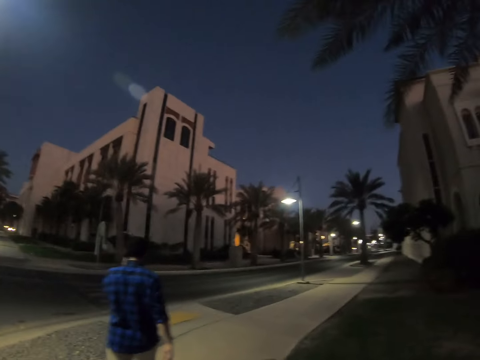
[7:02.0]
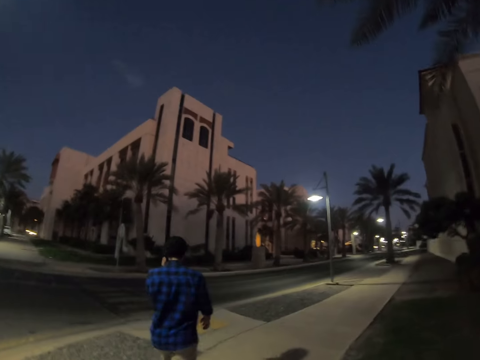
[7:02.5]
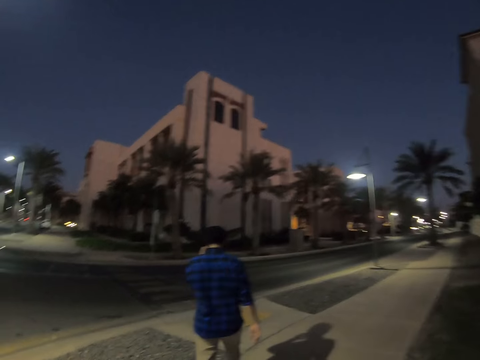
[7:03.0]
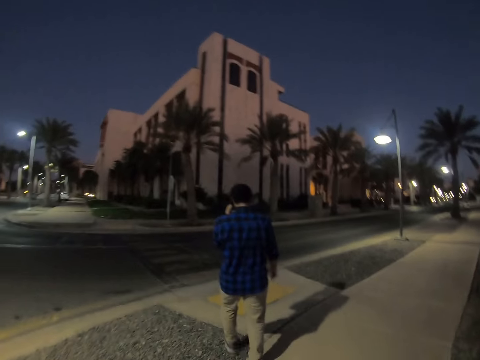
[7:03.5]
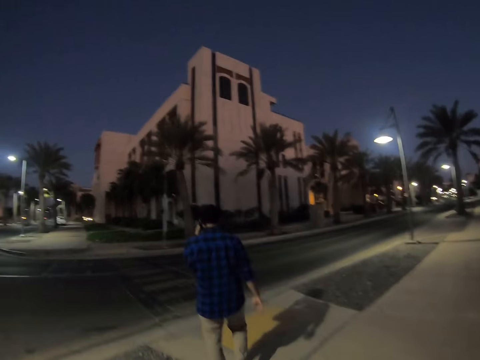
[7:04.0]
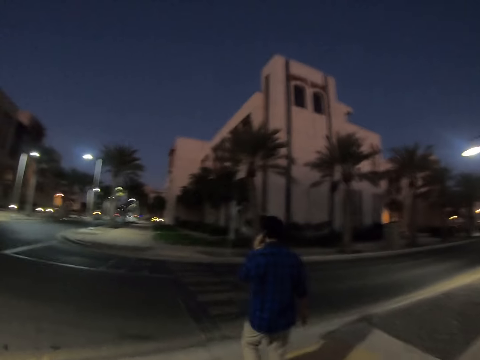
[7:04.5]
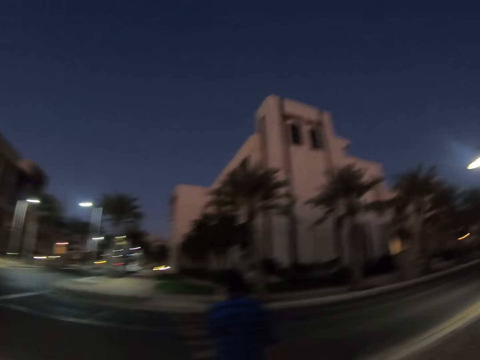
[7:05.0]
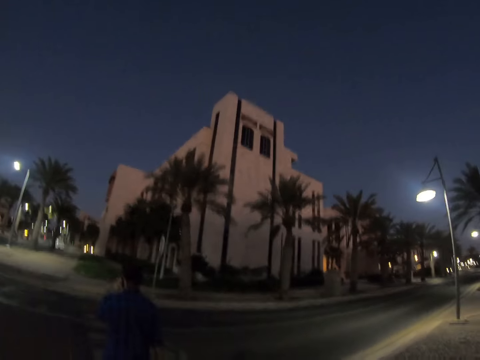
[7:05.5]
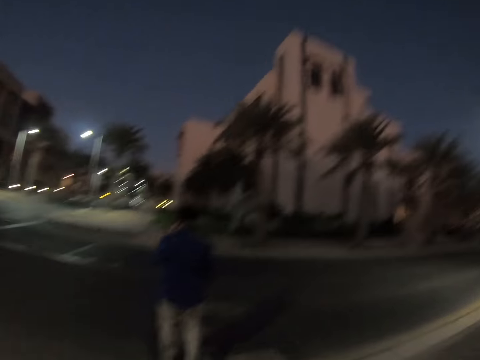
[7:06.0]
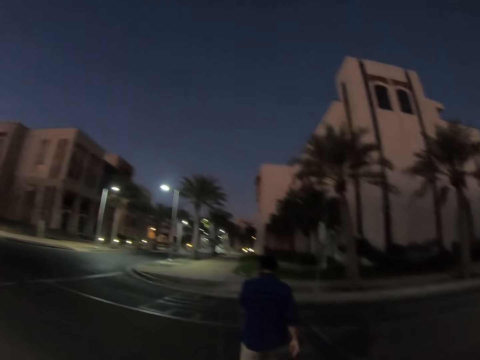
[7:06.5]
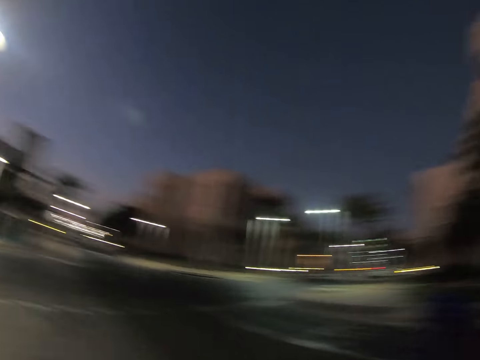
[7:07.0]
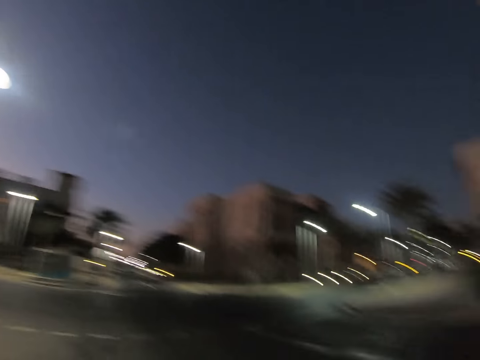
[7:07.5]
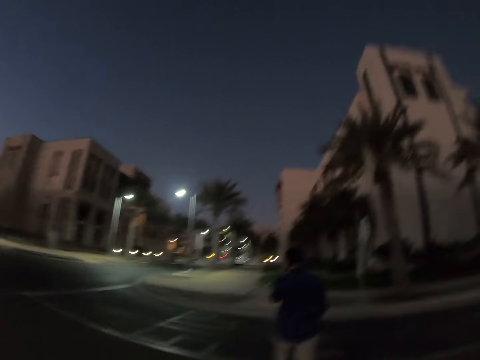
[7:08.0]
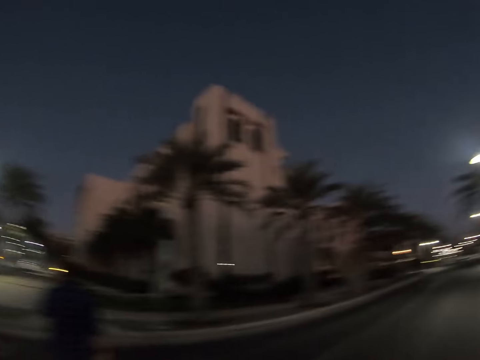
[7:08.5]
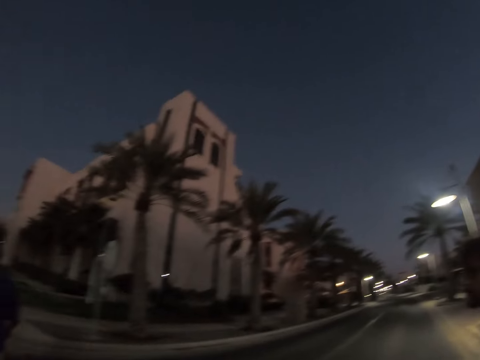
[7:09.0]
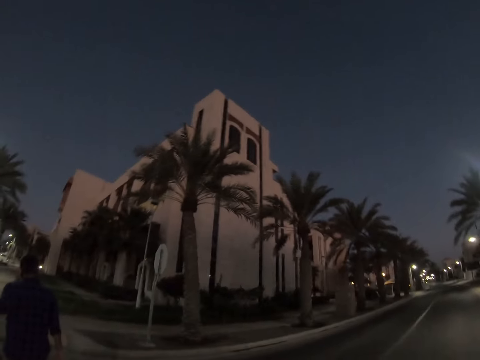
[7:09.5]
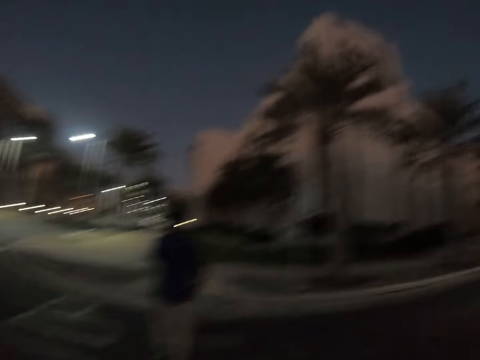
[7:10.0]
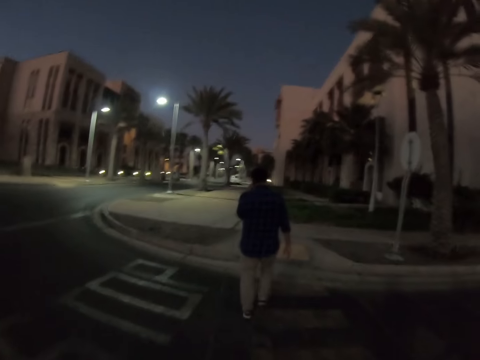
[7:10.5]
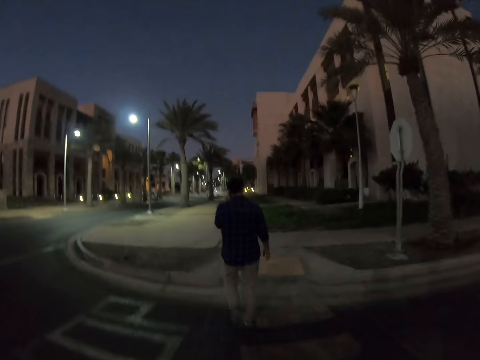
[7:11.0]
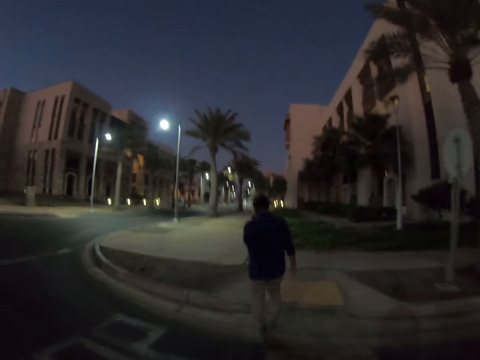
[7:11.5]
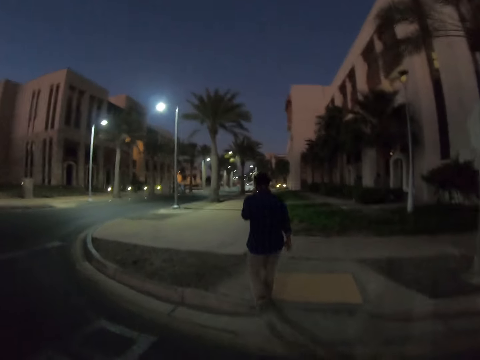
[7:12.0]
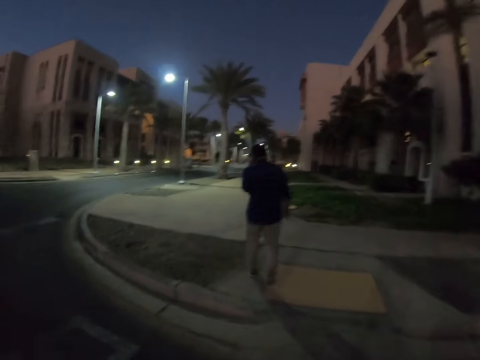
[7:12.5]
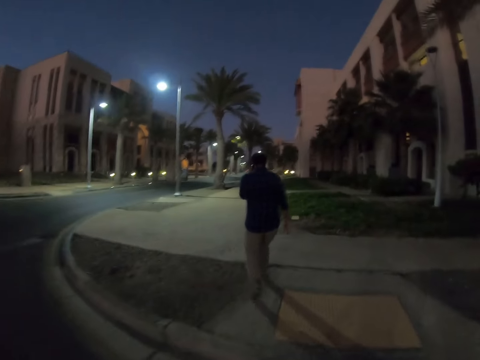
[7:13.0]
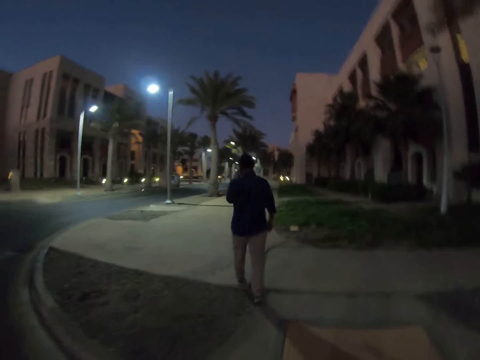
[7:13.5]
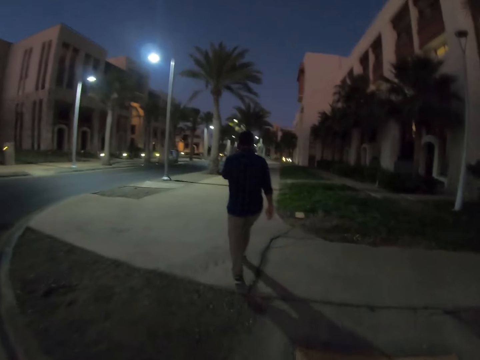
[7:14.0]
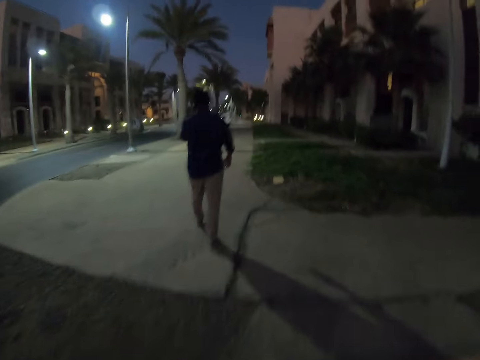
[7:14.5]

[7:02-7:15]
The camera wearer walks on the road. They look around. They walk on the pavement. They walk on the road.

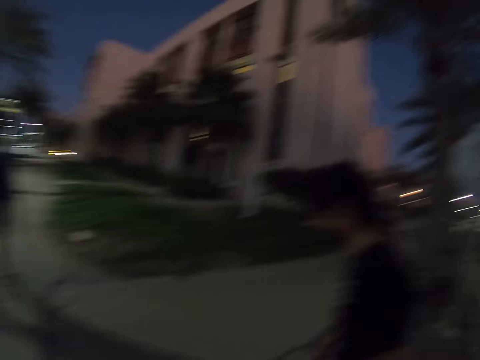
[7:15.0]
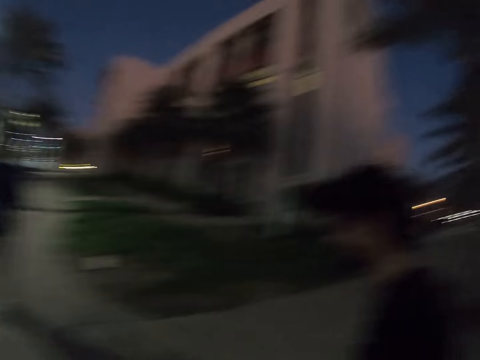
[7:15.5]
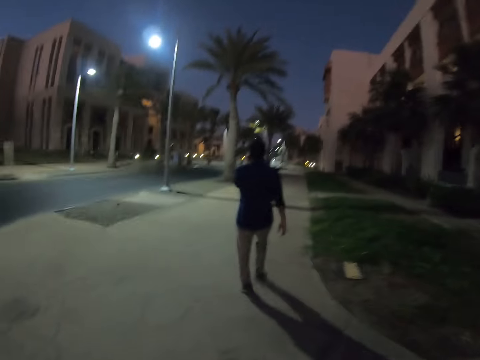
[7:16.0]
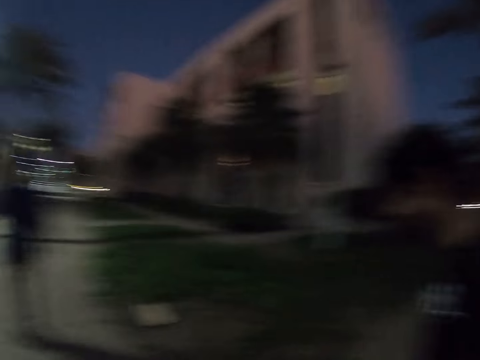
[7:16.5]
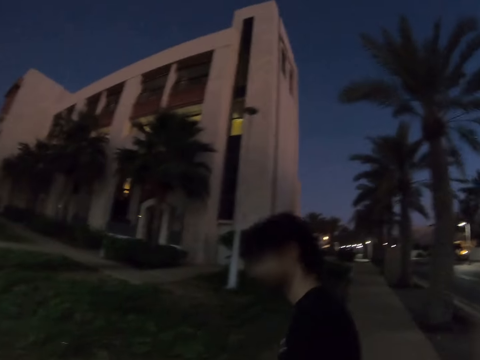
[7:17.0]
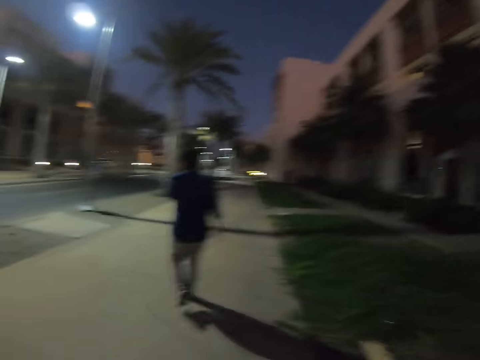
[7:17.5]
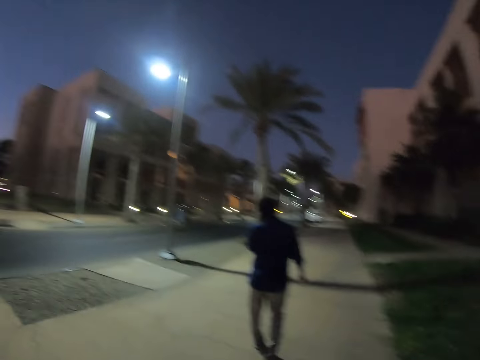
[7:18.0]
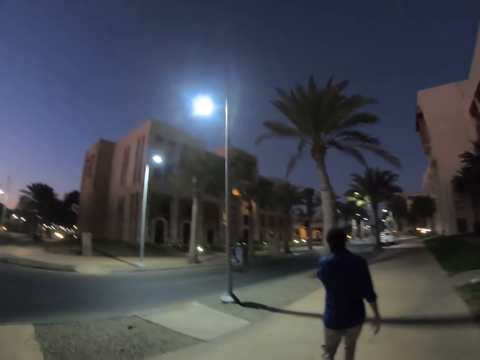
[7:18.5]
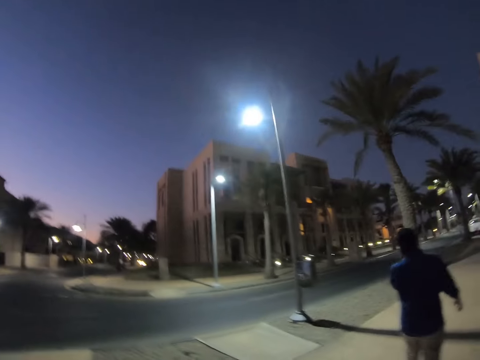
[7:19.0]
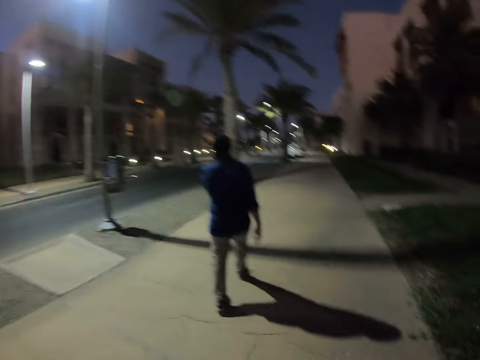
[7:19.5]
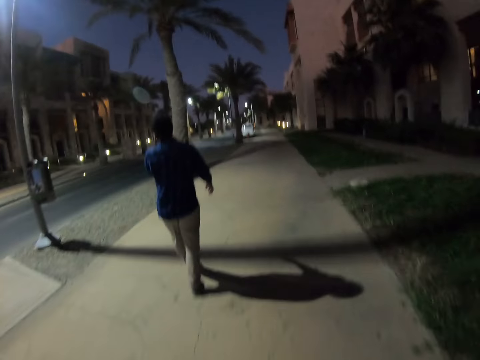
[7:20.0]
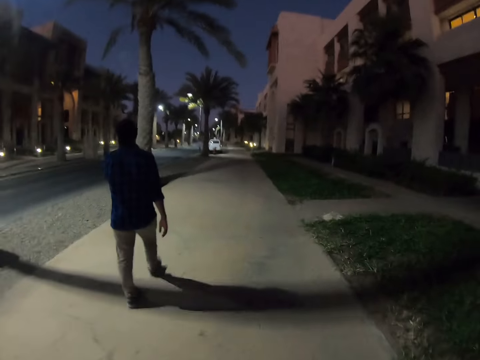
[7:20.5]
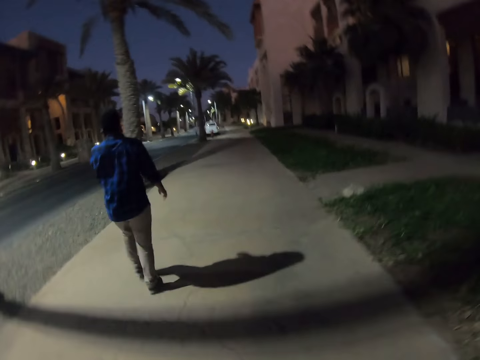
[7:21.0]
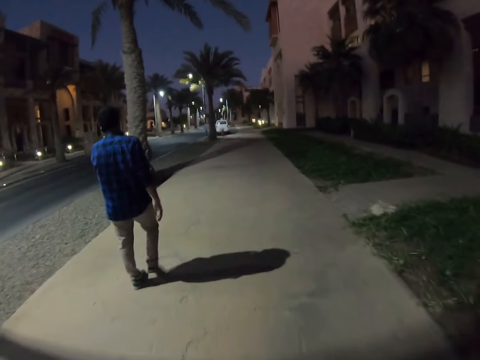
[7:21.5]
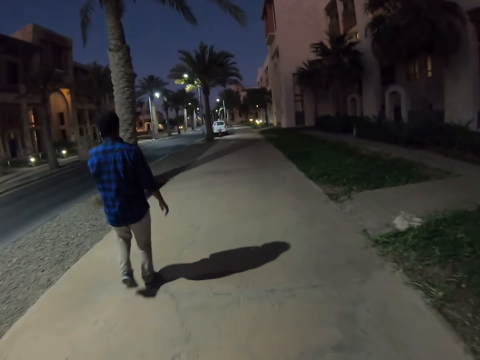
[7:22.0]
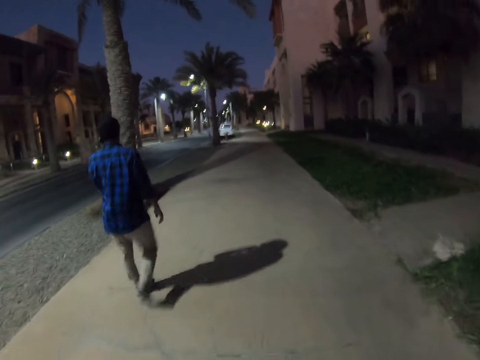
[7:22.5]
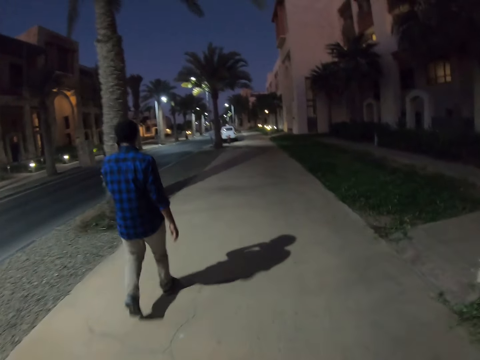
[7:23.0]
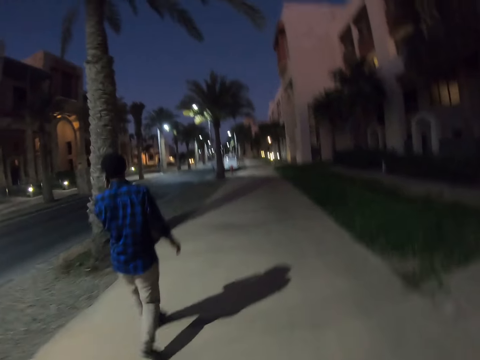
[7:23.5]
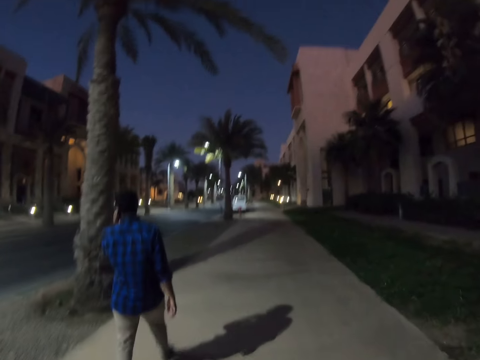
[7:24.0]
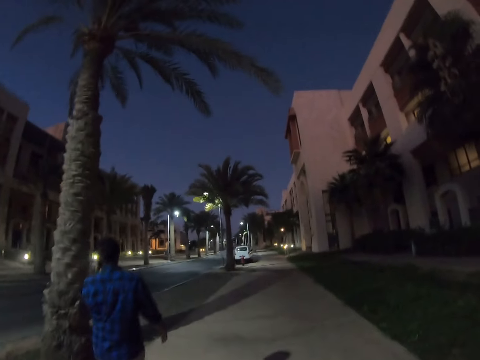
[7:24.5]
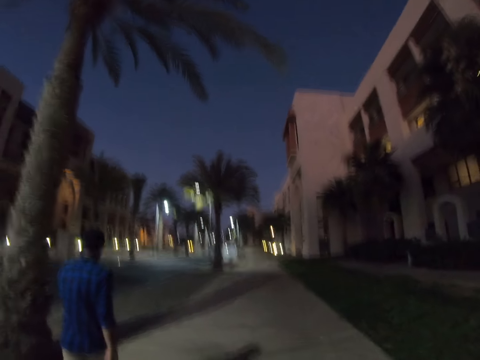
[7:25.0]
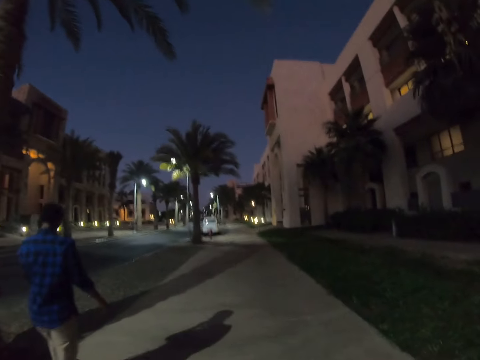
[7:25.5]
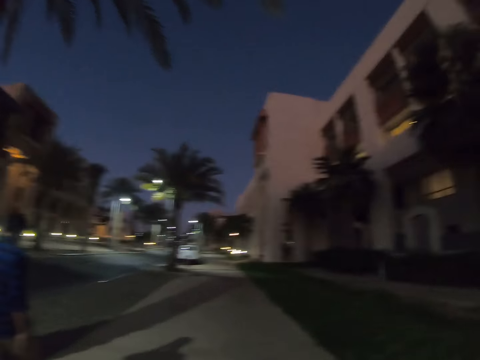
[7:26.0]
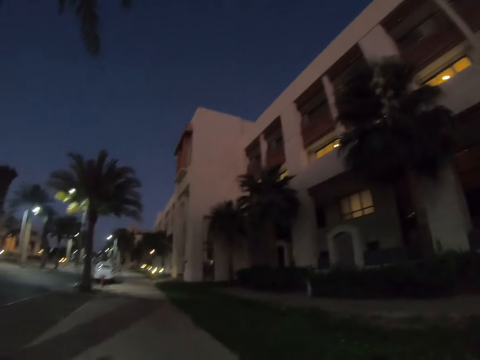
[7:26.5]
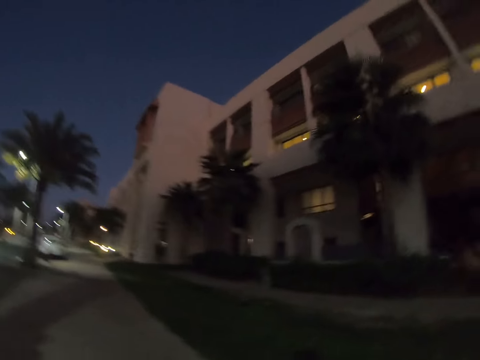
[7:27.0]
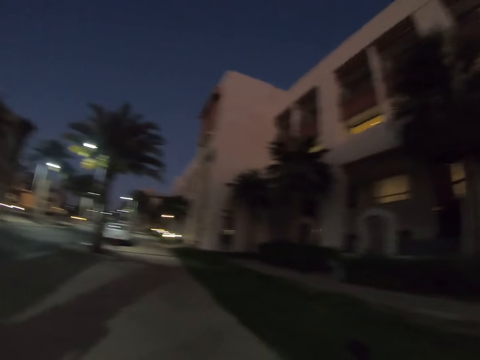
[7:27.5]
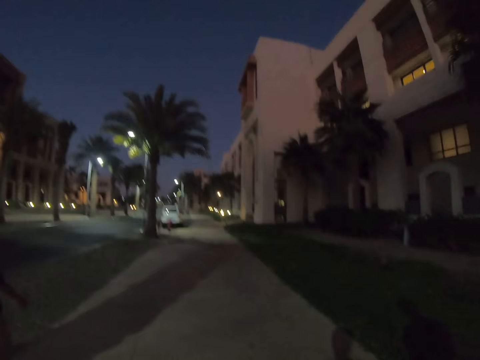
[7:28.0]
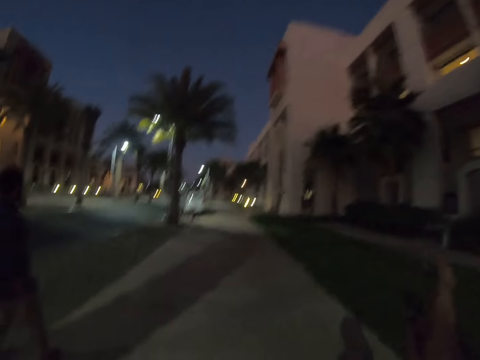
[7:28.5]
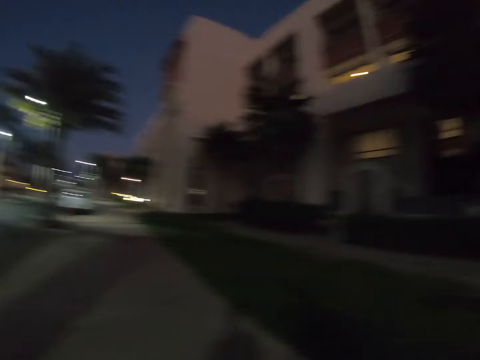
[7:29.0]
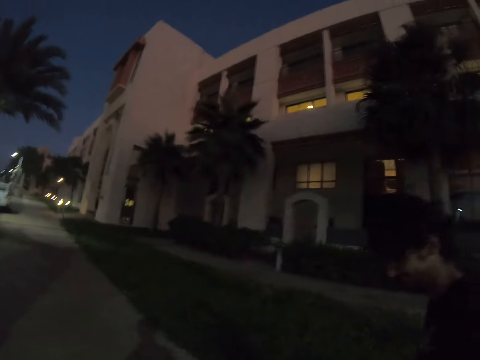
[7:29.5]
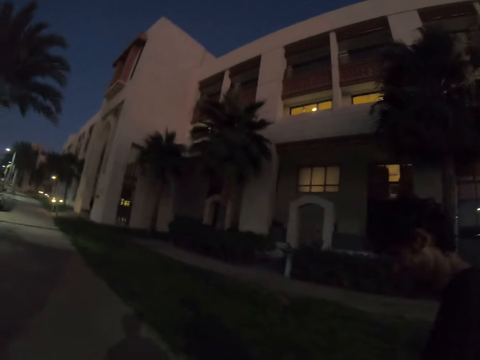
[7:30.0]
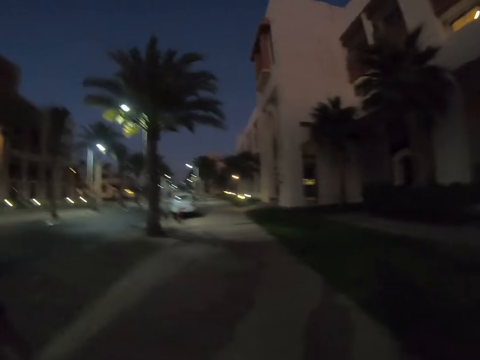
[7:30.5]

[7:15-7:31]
The camera wearer walks on the pavement. They move their hand. They walk. They walk on the pavement.
